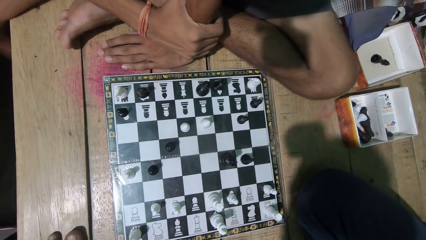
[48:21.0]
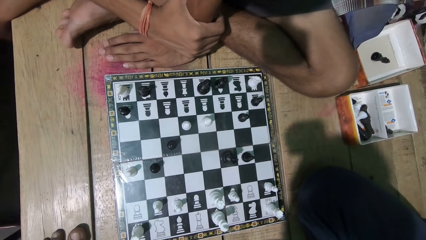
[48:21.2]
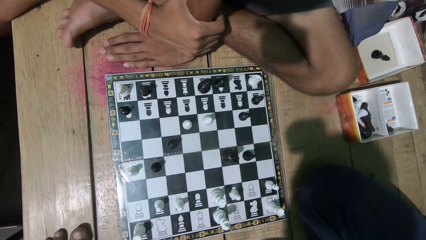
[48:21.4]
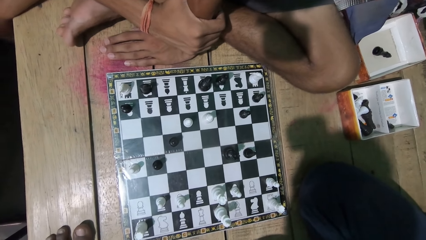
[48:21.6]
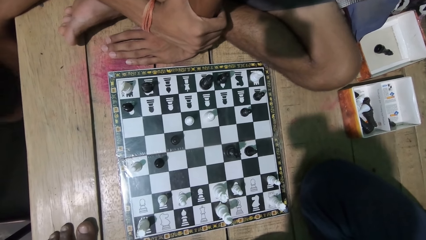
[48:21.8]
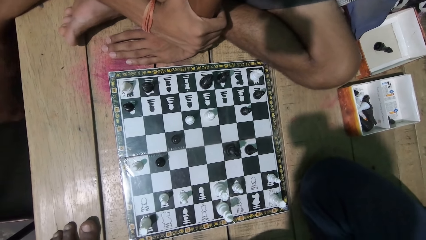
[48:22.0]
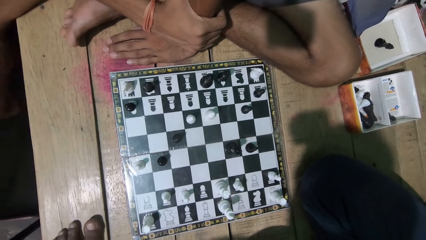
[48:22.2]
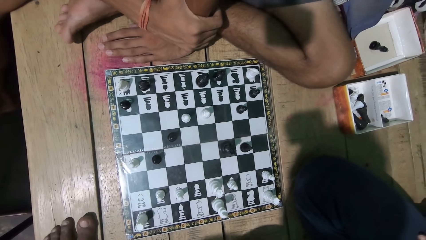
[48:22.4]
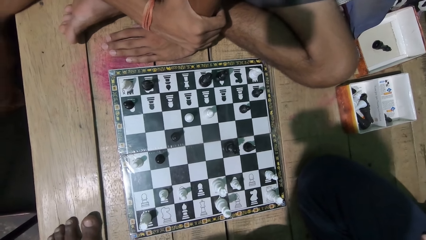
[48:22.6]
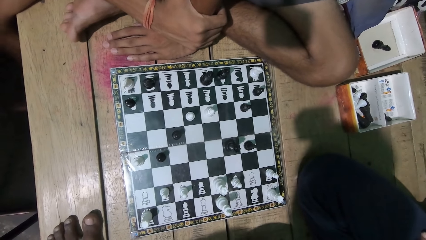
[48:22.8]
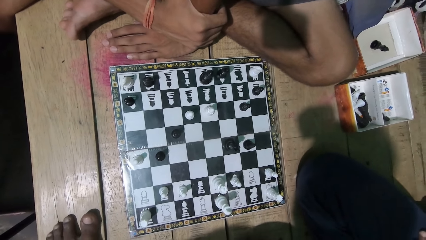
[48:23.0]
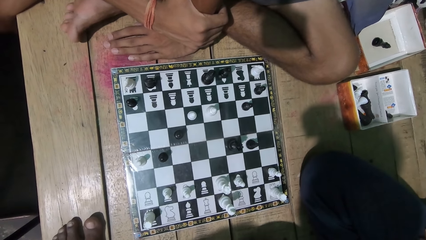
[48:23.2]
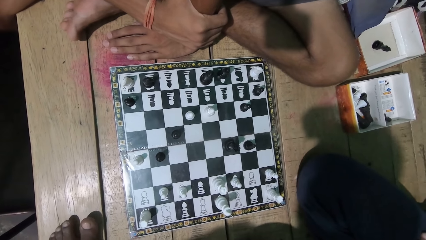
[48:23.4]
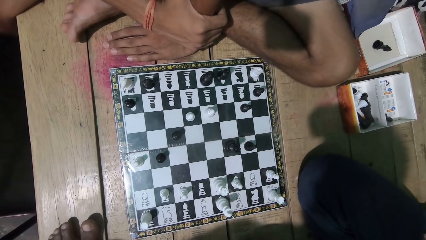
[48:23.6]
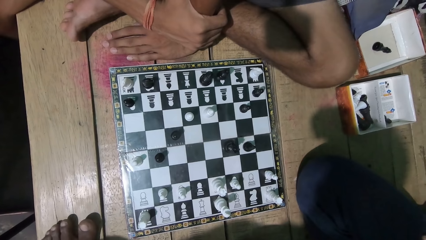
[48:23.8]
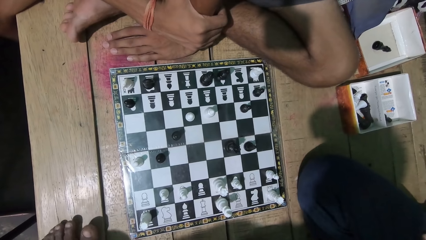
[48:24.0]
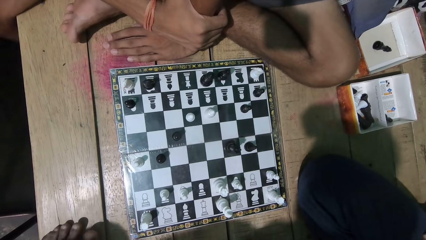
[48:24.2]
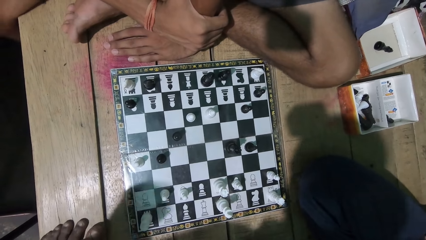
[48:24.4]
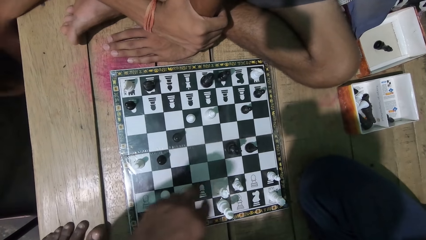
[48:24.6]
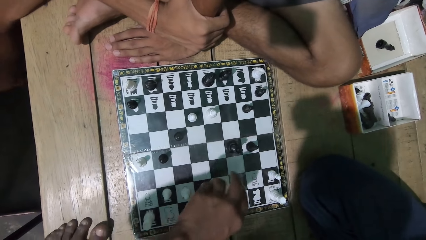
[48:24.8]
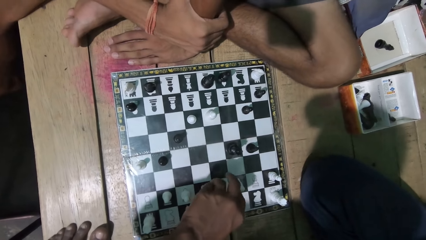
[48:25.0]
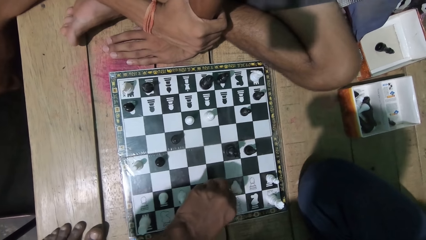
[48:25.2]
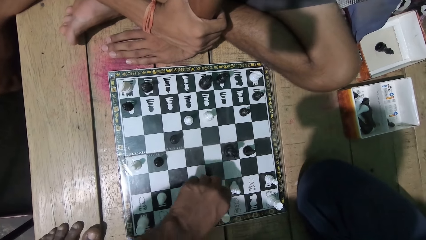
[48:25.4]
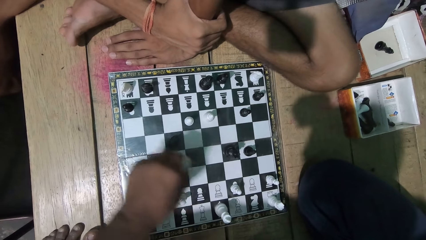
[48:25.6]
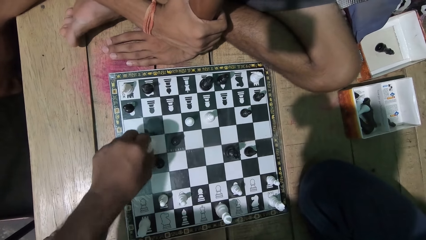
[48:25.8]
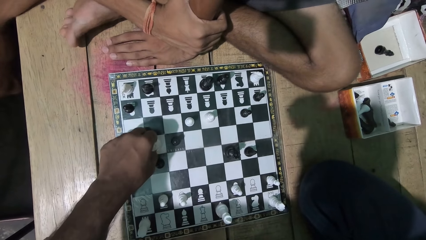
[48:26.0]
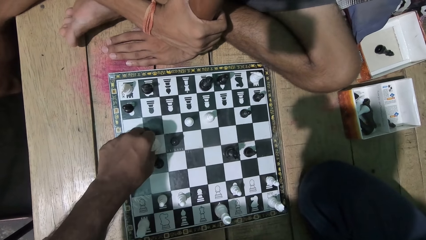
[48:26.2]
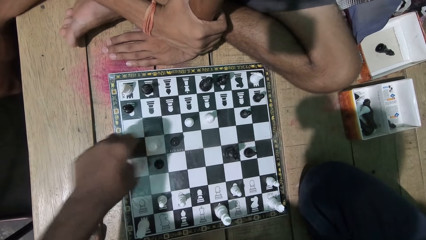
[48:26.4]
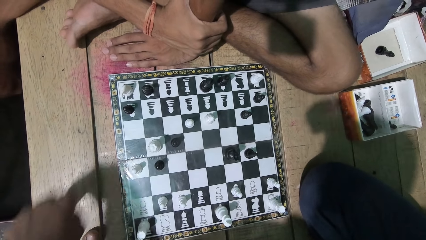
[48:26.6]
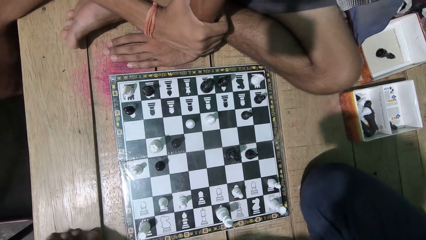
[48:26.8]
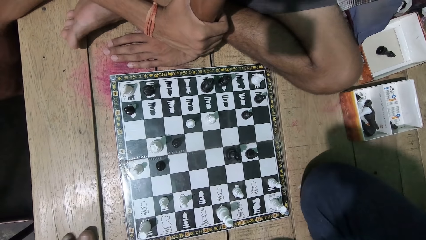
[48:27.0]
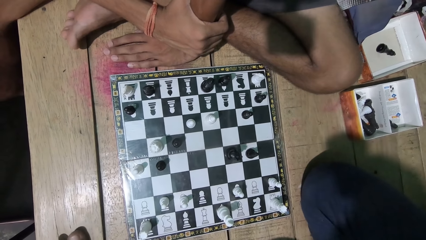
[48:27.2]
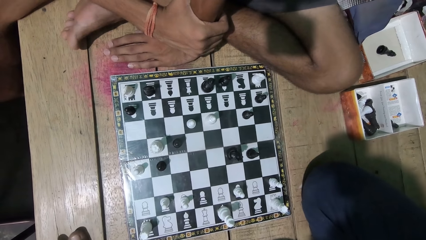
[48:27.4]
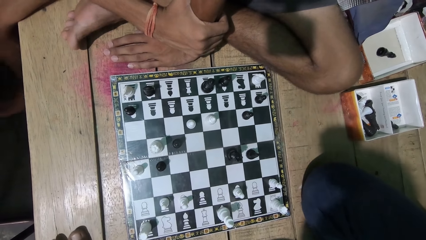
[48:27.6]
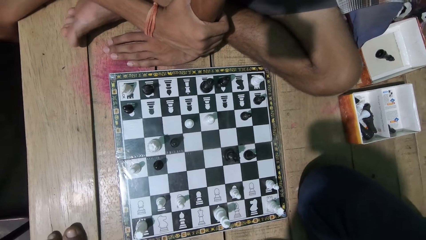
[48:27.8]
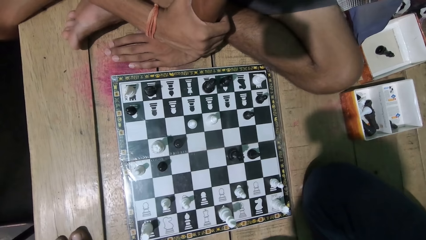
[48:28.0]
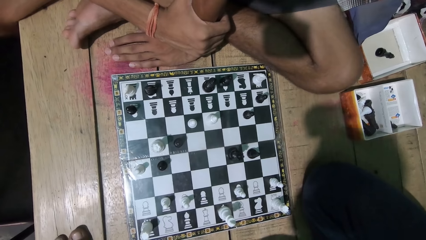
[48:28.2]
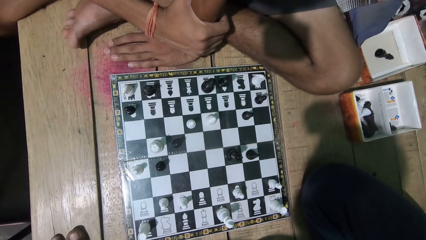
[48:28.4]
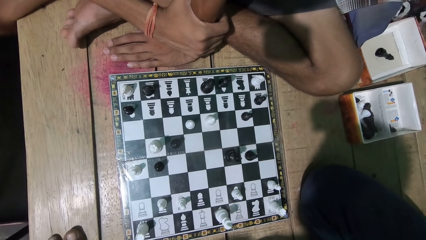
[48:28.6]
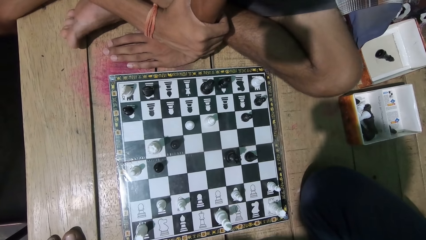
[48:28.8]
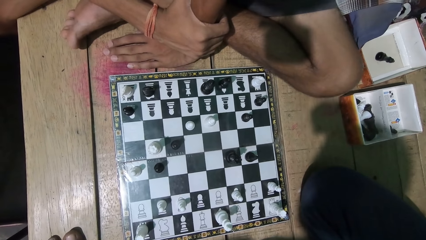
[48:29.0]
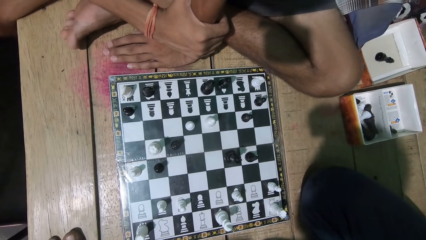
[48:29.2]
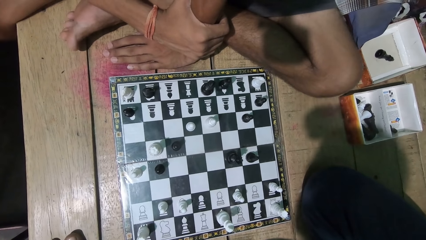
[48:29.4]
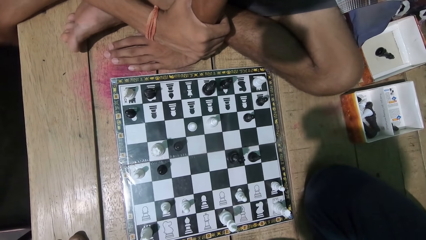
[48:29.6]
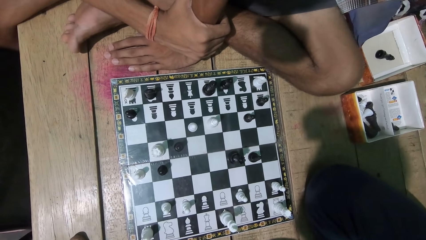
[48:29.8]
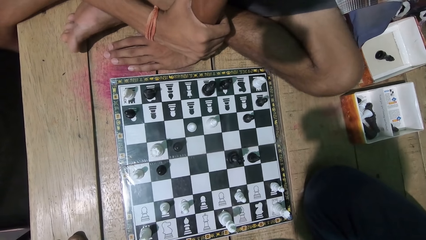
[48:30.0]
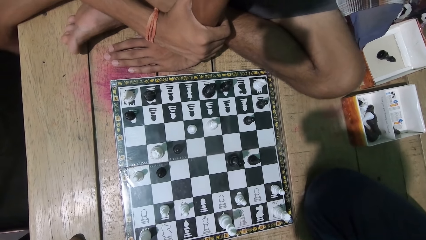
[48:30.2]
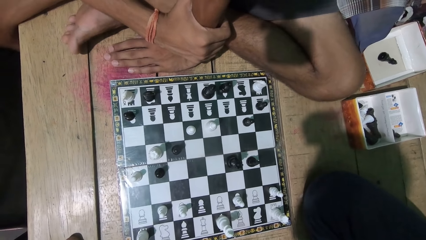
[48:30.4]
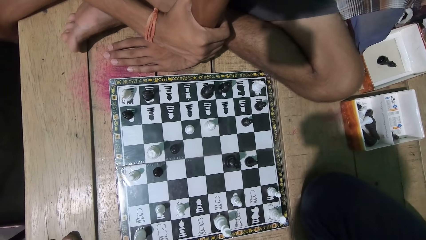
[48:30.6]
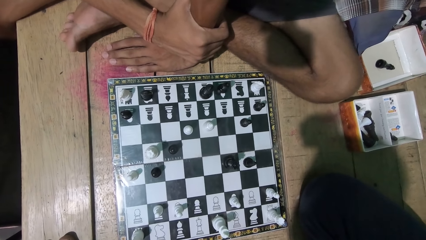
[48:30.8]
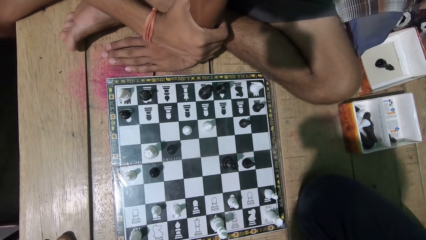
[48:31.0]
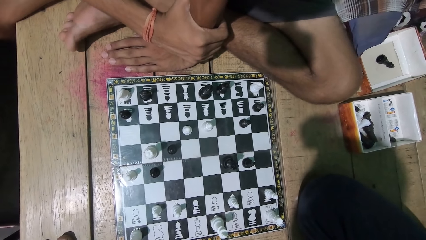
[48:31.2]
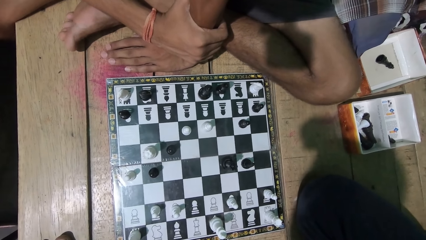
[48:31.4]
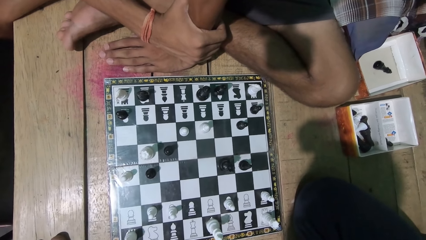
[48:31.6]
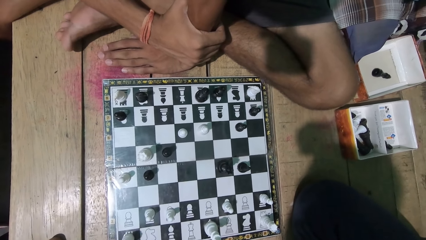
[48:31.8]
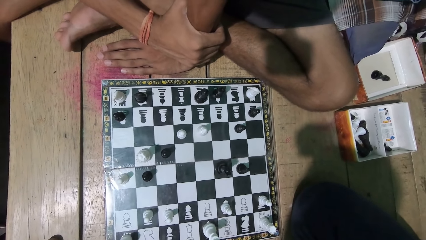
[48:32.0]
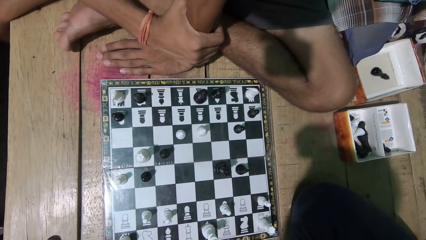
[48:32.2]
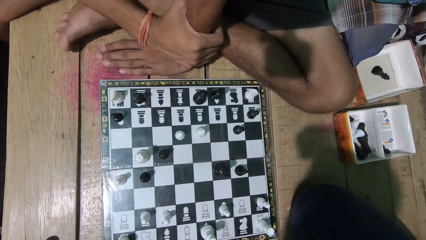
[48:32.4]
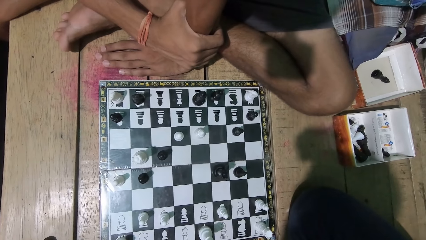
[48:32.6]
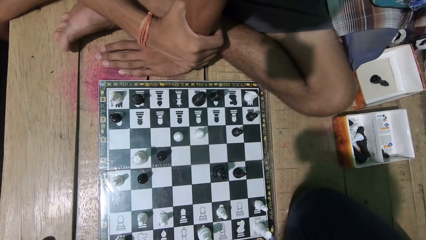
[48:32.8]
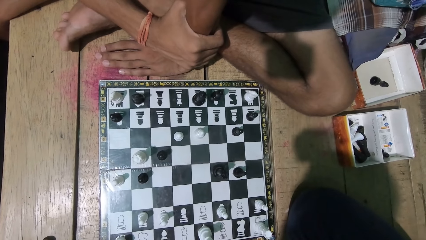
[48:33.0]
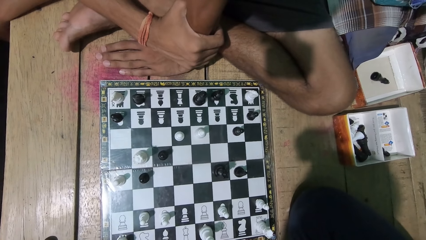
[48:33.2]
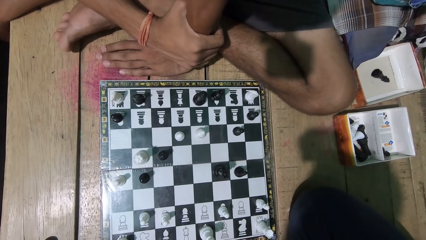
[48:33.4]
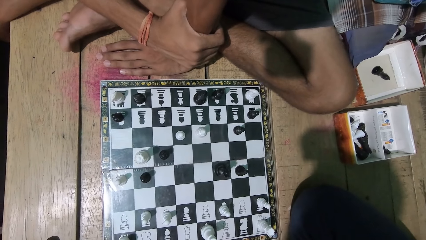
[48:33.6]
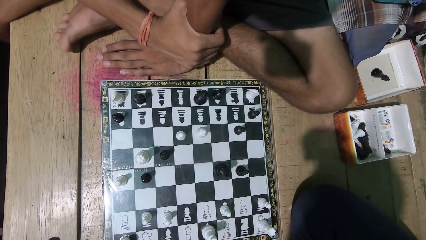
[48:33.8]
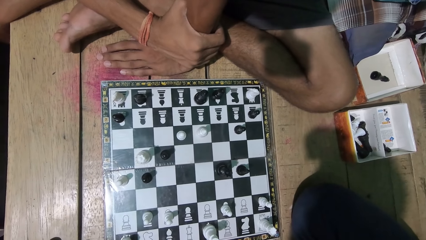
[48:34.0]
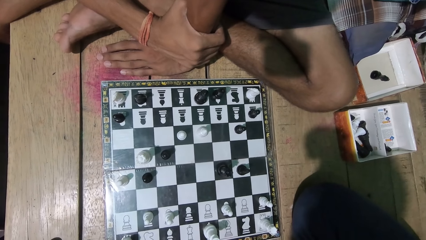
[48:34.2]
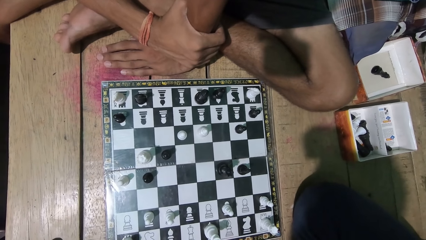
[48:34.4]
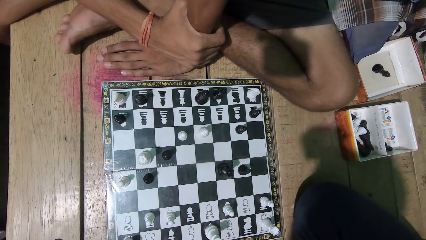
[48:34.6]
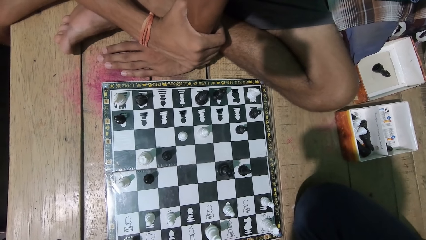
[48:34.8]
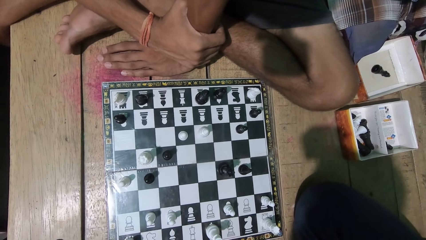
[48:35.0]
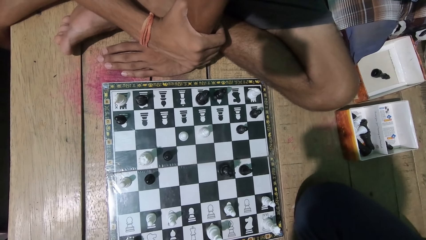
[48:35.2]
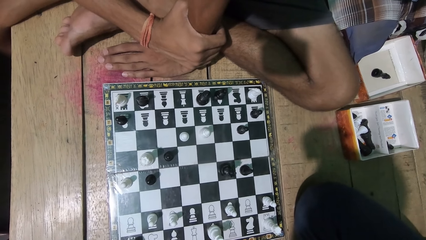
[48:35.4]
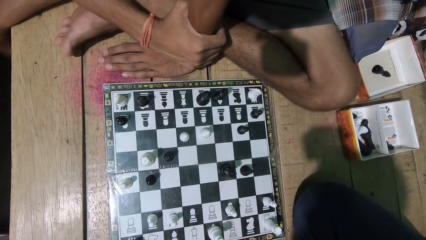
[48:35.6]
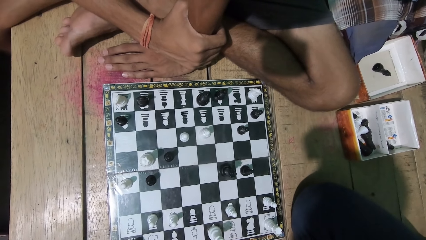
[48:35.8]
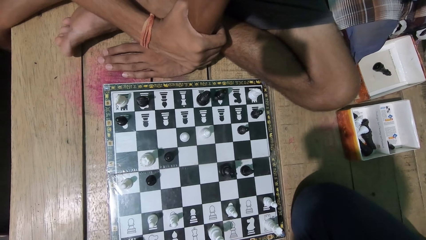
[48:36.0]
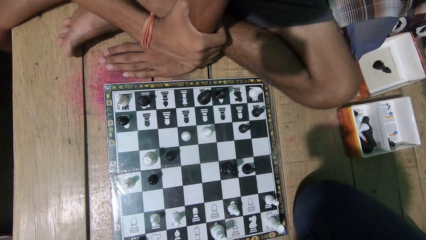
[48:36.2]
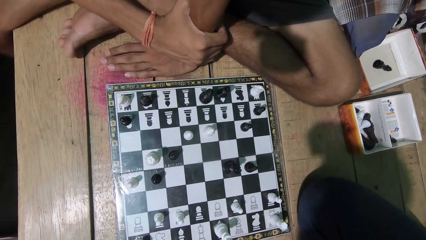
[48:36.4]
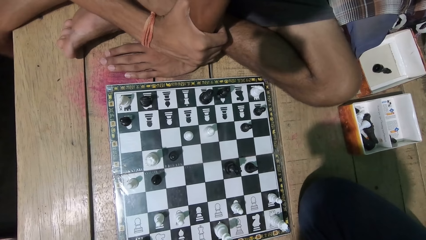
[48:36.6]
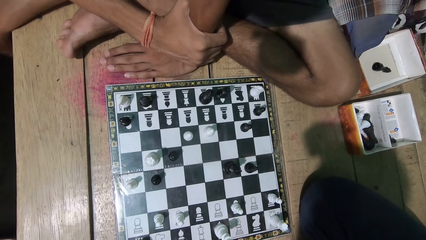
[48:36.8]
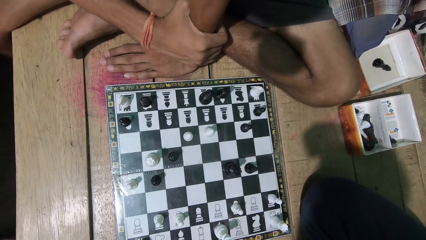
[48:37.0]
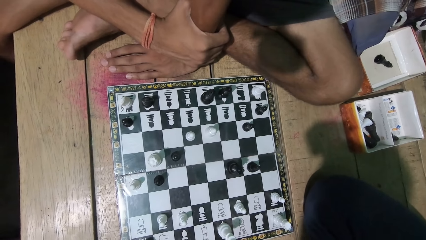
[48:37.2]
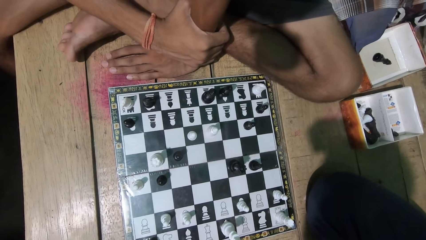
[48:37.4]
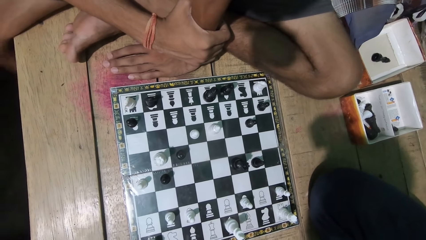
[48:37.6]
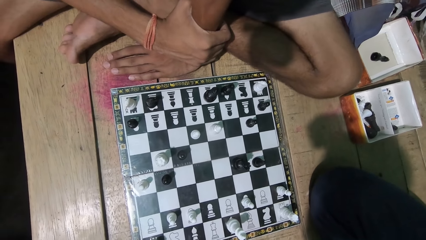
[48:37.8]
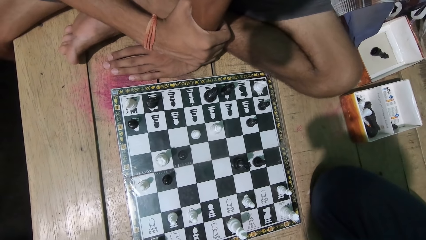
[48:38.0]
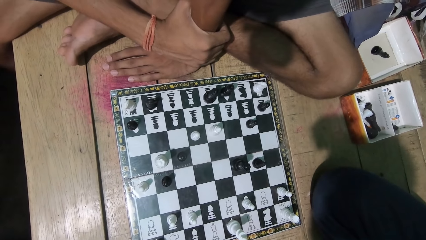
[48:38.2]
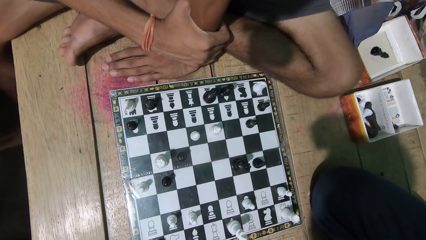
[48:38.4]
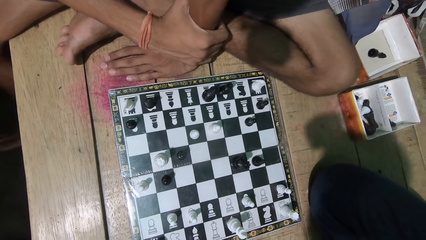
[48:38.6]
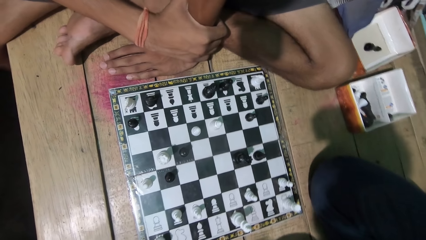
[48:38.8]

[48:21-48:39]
The camera wearer looks at the chess game with a man. The man moves the chess piece. The camera wearer plays. They talk to the man and look at the chess game with the man.
